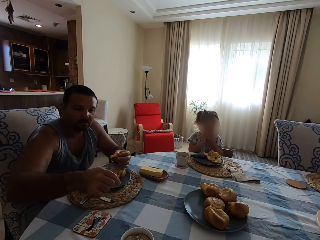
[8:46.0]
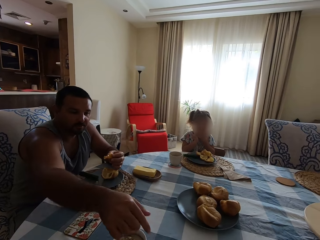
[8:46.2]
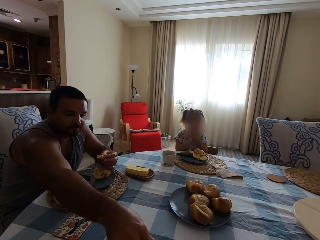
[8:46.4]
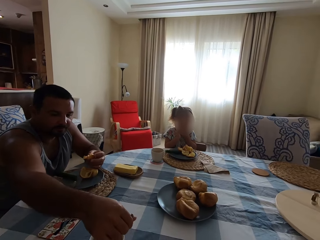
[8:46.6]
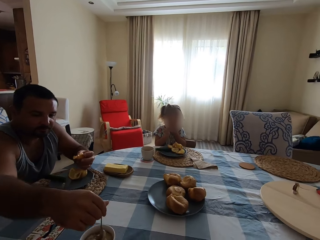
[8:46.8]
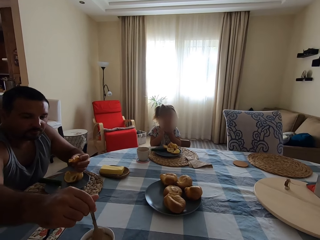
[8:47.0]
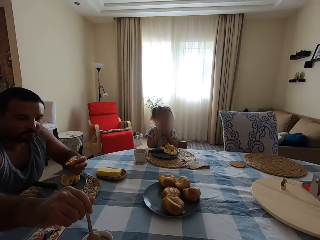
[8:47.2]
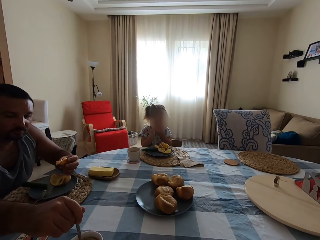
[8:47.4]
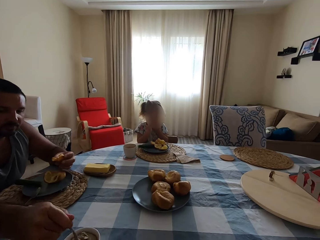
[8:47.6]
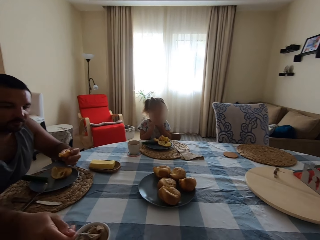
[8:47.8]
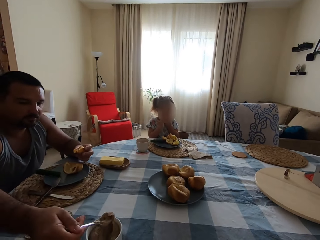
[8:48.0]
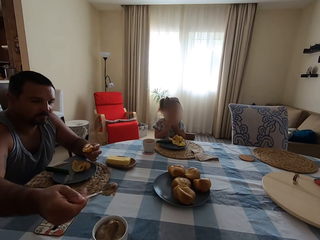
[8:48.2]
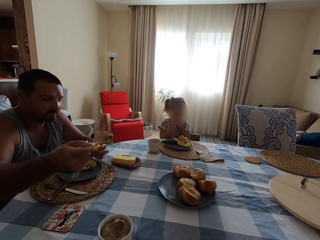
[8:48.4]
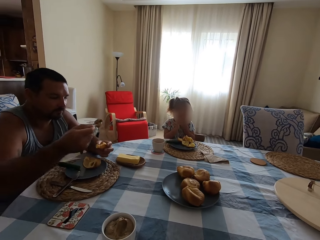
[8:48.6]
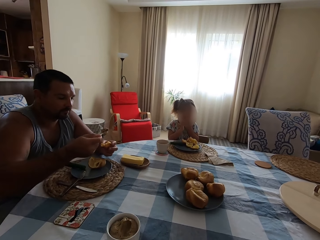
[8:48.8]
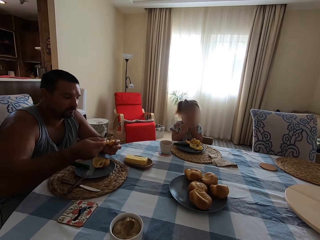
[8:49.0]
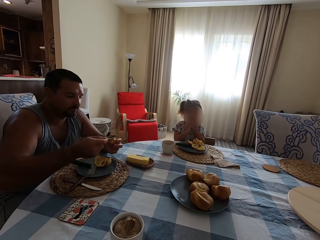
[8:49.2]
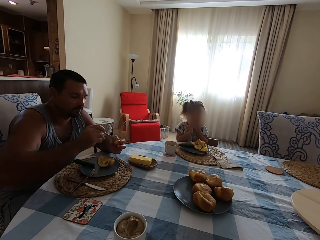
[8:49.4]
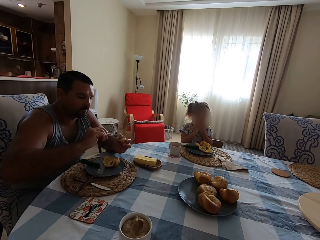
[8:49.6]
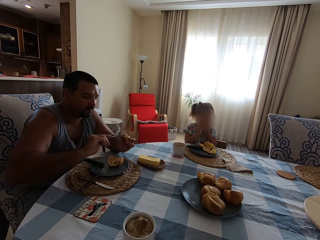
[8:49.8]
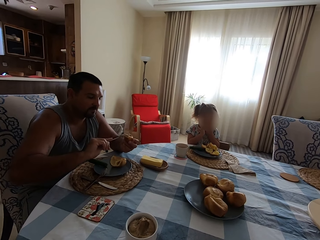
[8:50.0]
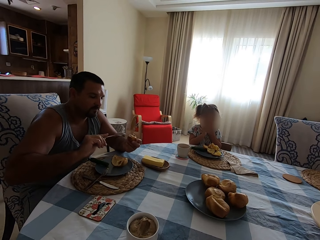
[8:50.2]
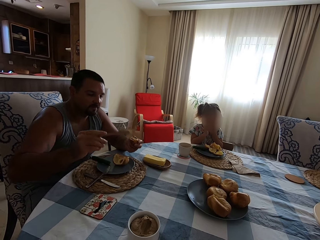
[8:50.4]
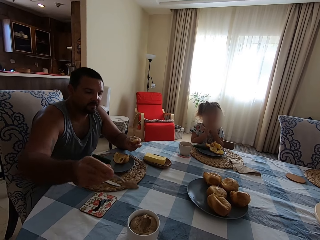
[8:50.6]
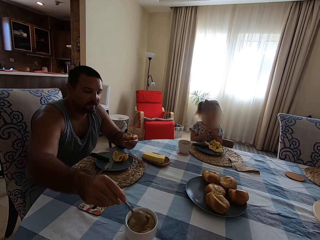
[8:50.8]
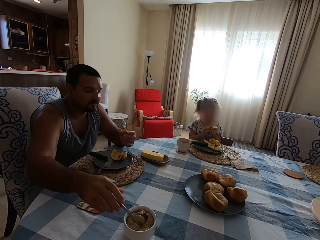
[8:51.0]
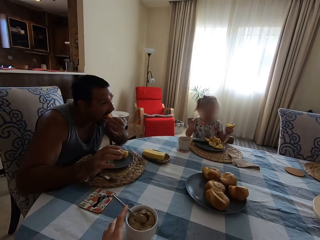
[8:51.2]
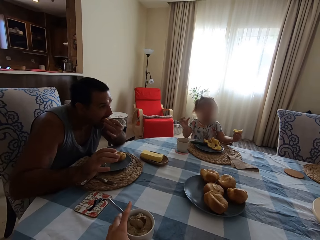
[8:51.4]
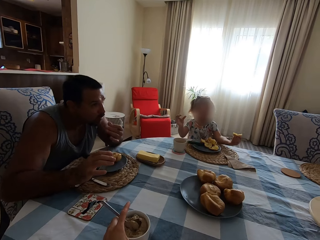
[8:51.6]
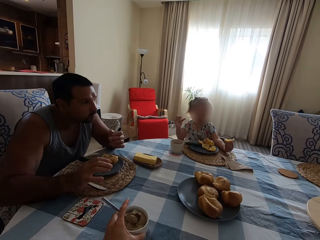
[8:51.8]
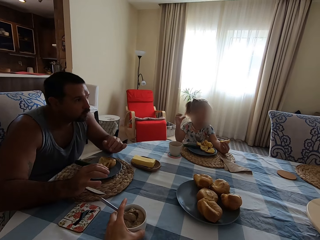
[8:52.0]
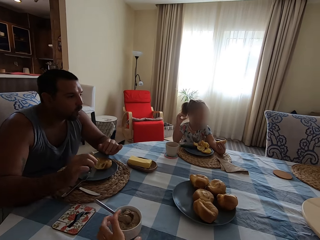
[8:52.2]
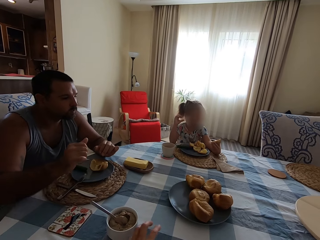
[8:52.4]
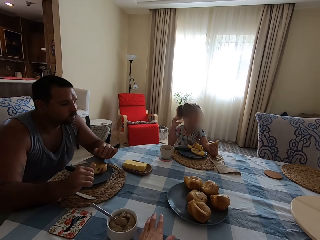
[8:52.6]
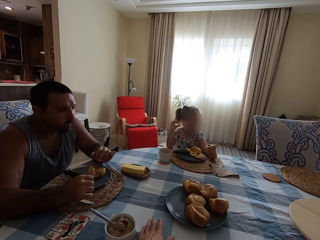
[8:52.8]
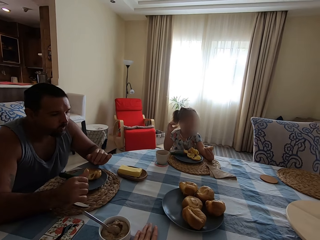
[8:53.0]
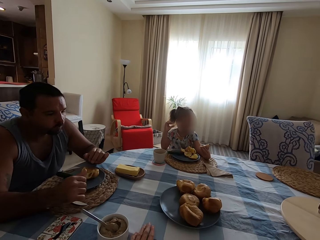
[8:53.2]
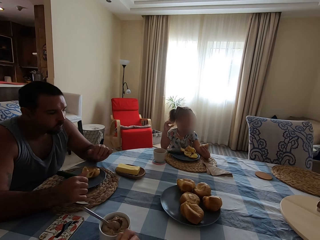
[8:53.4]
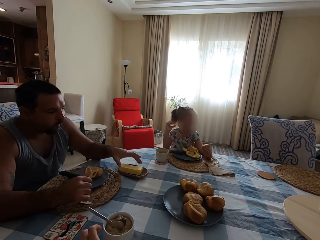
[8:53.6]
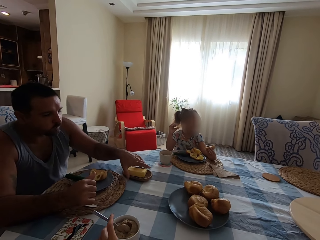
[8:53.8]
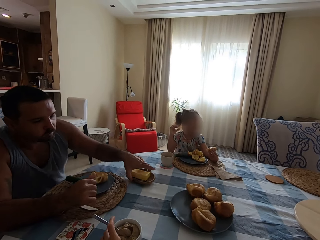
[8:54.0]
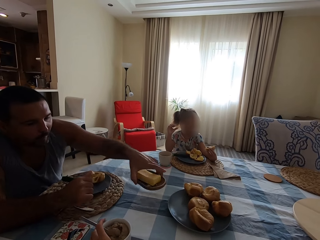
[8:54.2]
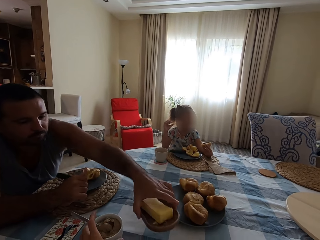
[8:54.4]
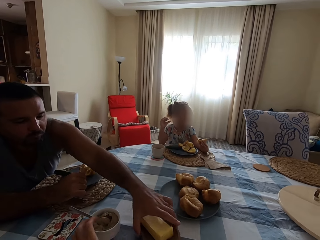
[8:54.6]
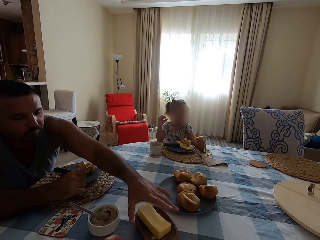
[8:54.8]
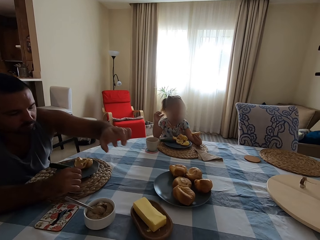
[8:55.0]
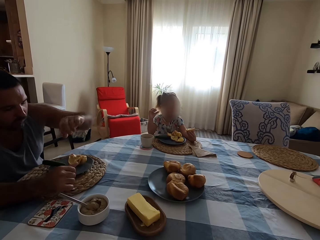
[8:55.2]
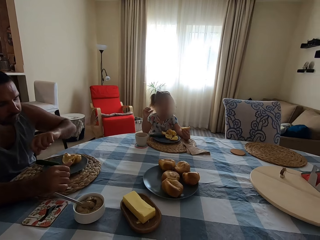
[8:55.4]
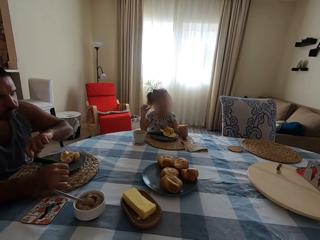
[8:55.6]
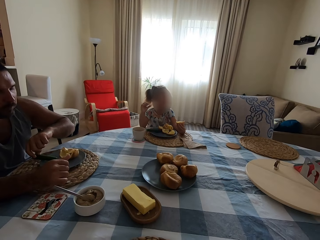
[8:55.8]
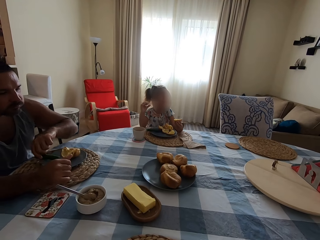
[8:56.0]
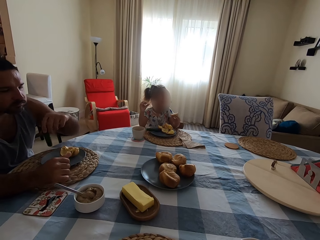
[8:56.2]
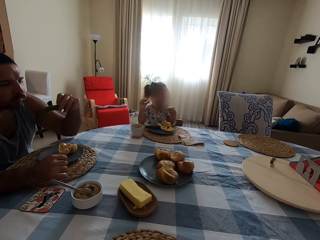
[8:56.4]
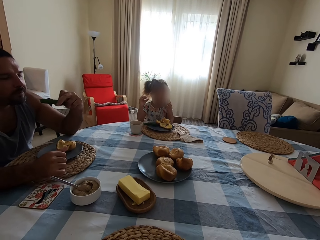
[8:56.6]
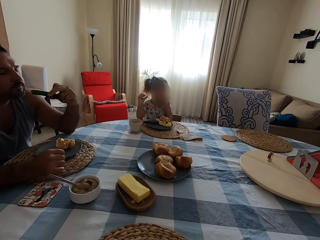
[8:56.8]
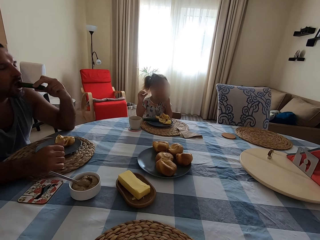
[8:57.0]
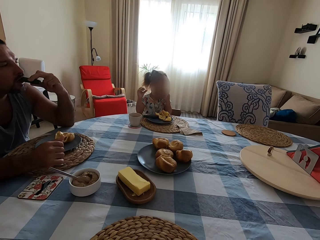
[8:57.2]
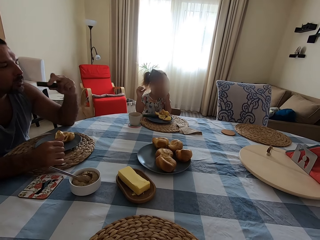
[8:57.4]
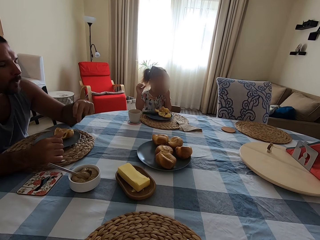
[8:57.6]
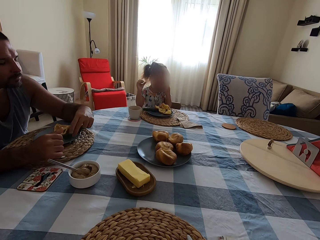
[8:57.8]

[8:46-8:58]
A man picks up the spoon. The man scoops a peanut in the bowl with the spoon. The man spreads the peanut on the Yorkshire pudding or cake. The camera wearer talks to the man. The man puts the spoon on the bowl. The camera wearer moves a bowl of peanut on the table. The man eats. The camera wearer touches the bowl. They touch the bowl again. They talk to the man. The man eats. The man picks up a plate of butter on the table and puts the plate of butter on the table. The man looks at the hand. The man picks up the cucumber on the plate. A girl eats the cake. The man eats the cucumber.

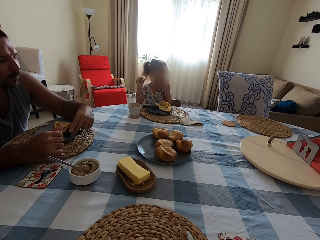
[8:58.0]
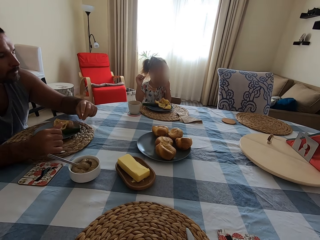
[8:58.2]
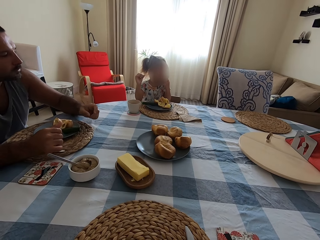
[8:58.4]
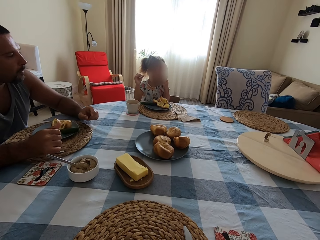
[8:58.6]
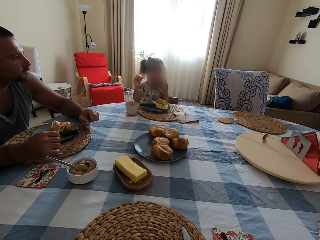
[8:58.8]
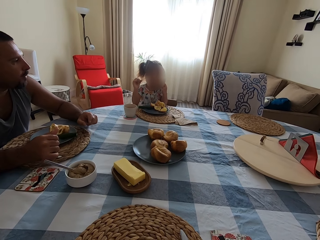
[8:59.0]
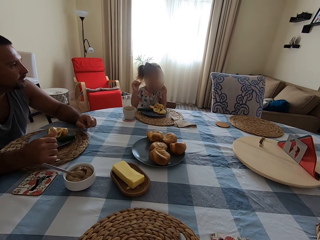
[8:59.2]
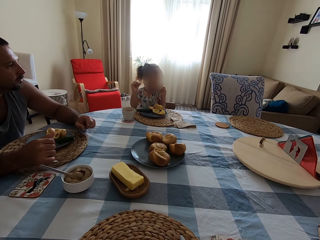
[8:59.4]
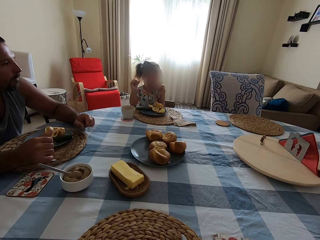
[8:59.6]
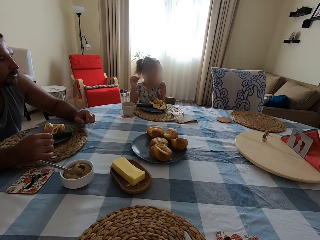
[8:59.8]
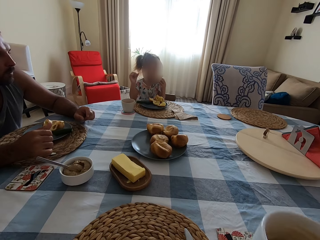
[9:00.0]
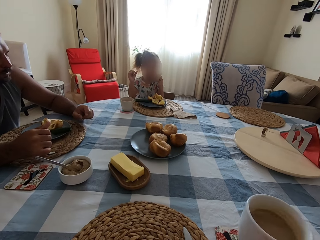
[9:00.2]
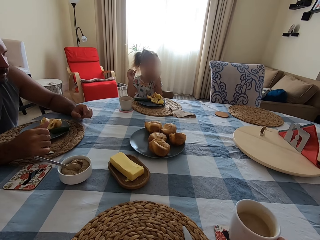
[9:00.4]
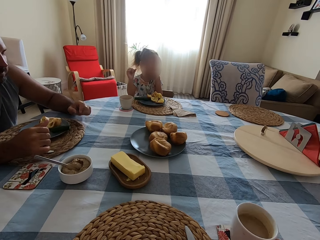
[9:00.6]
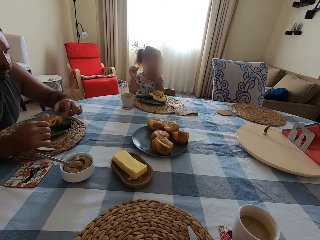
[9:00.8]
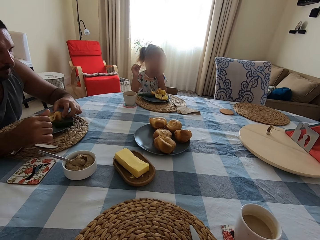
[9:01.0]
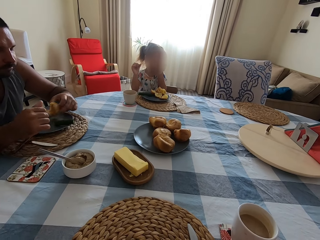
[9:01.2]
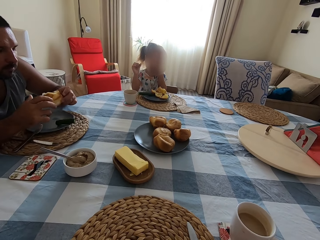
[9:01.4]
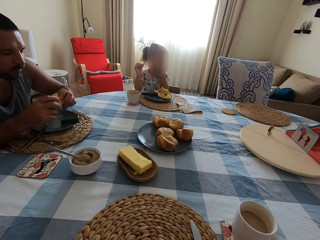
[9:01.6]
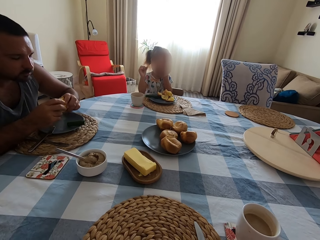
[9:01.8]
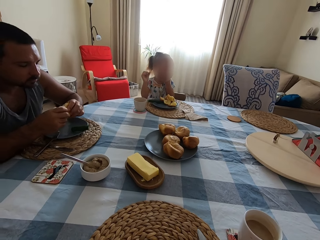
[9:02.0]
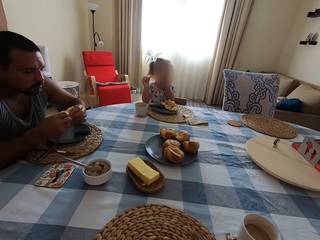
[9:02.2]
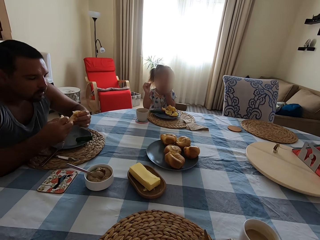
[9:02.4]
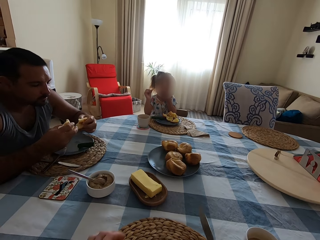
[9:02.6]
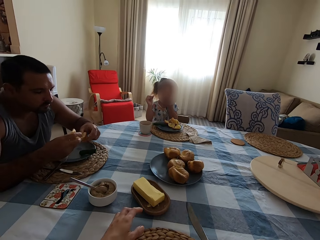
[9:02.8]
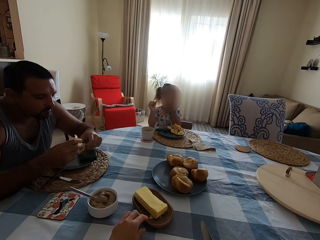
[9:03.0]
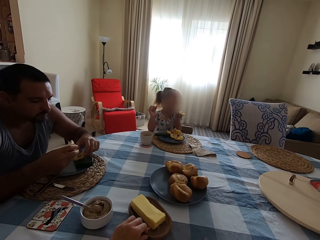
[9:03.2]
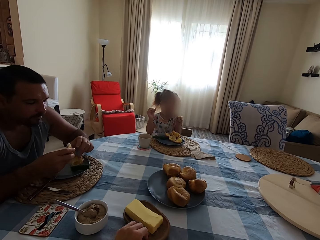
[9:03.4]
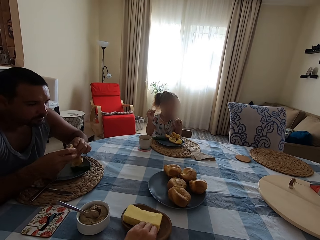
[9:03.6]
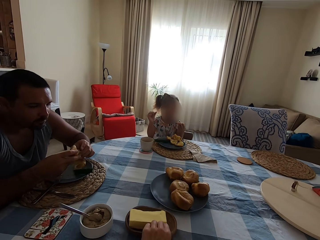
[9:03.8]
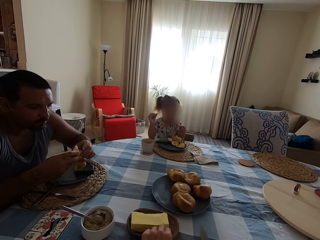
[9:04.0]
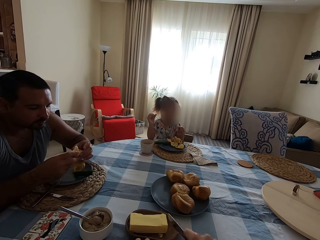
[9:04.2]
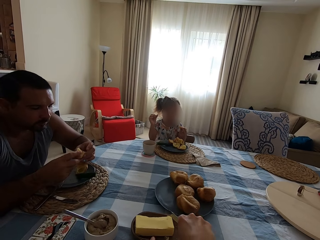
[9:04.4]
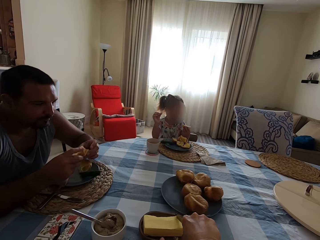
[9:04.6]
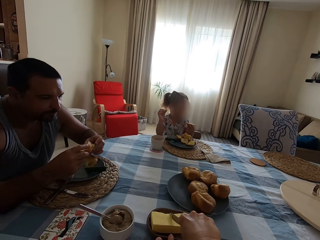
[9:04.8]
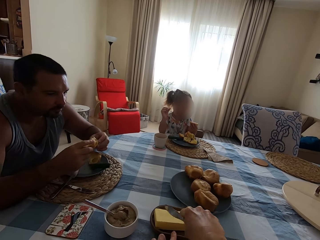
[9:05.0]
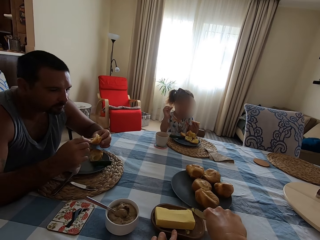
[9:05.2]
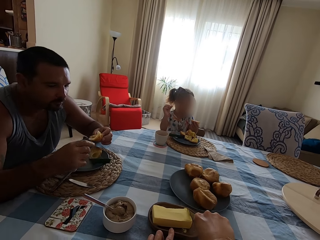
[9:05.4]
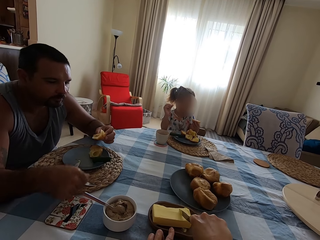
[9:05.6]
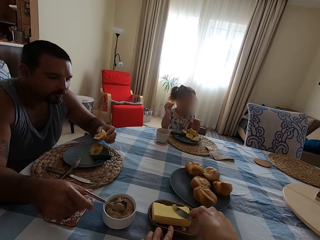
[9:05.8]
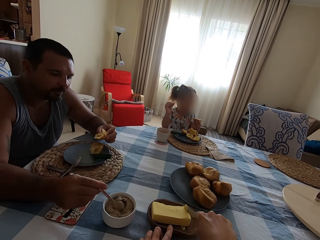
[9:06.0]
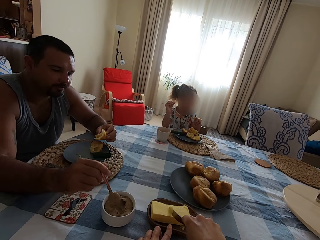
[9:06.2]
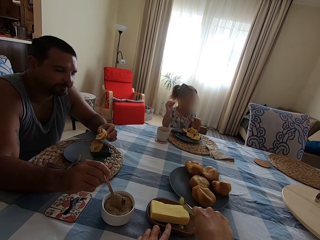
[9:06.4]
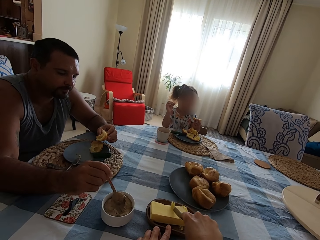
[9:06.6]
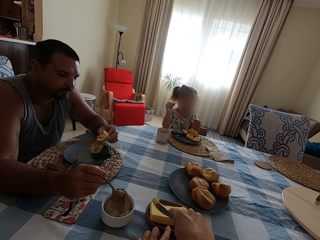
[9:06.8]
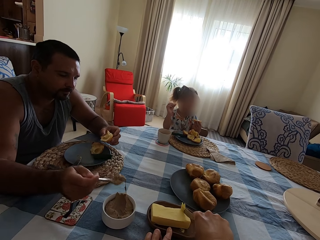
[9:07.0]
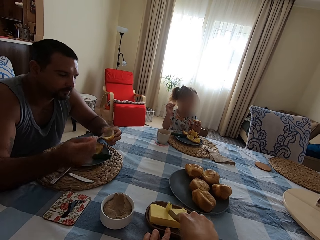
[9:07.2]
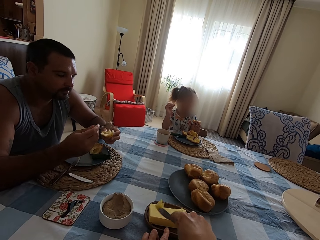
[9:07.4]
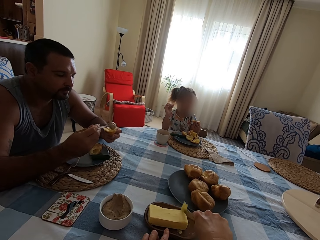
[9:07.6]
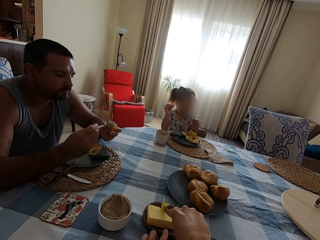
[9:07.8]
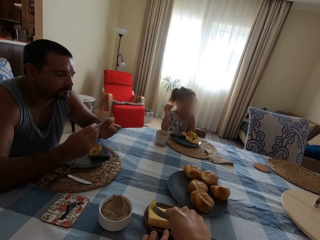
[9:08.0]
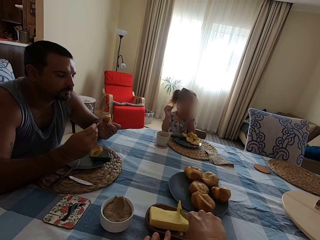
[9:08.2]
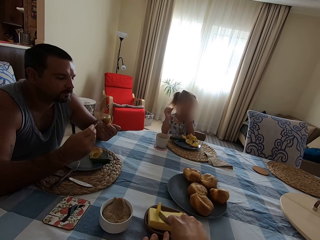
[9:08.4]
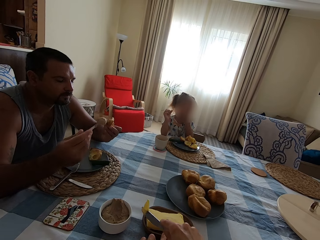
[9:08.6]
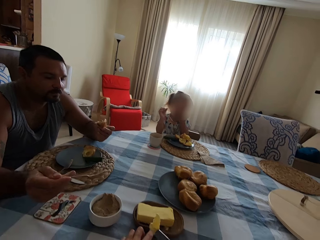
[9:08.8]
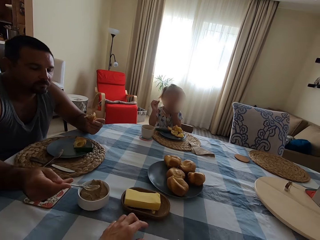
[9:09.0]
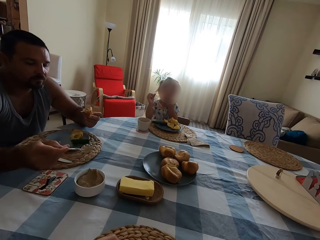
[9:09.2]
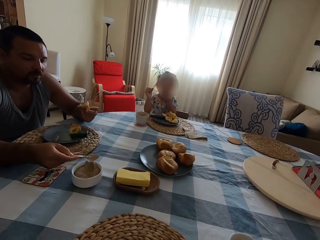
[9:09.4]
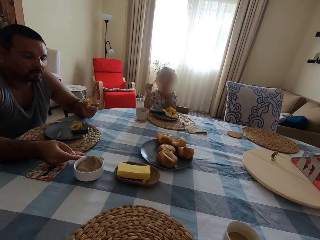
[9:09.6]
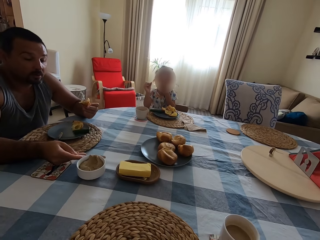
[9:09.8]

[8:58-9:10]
A man puts the cucumber on the plate. The camera wearer puts a cup of coffee on the table. The man picks up a Yorkshire pudding or cake in the plate. The man cuts the cake. The camera wearer moves the plate. They touch a plate of butter on the table. They pick up the butter with the knife or spoon. The man picks up the spoon. The man scoops a peanut in the bowl with the spoon. The man spreads the peanut in the Yorkshire pudding. The camera wearer takes the butter with the spoon. A girl eats the cake. The camera wearer talks to the man. The man removes something from the bowl with the spoon.
